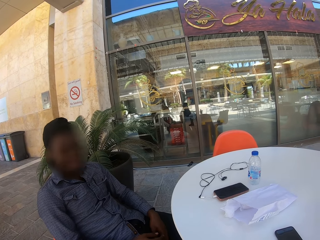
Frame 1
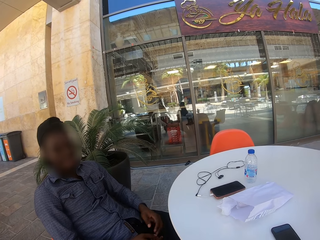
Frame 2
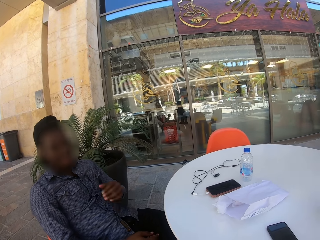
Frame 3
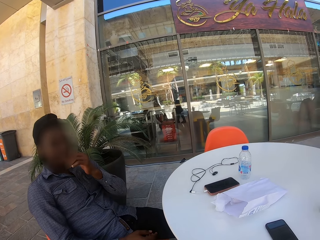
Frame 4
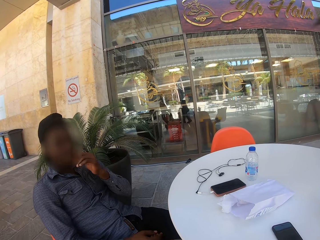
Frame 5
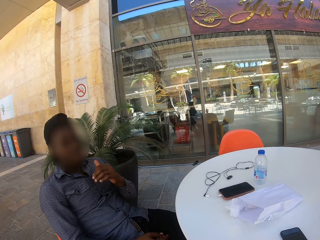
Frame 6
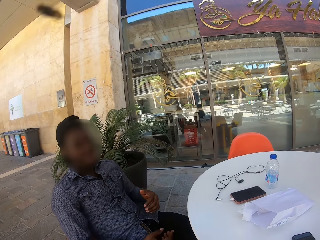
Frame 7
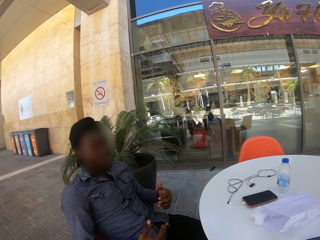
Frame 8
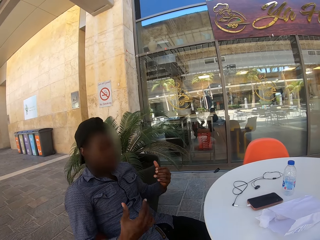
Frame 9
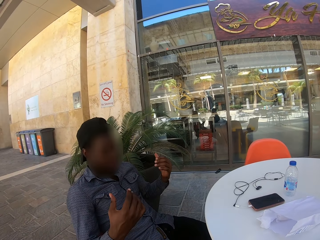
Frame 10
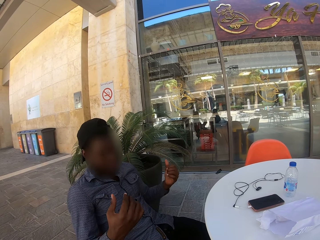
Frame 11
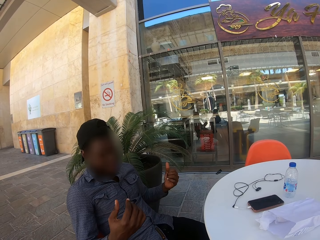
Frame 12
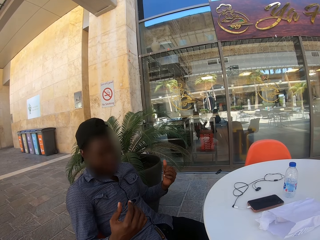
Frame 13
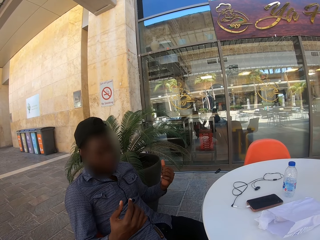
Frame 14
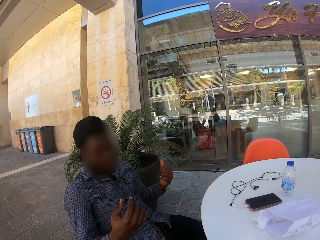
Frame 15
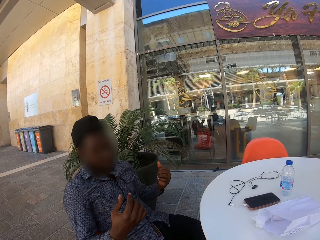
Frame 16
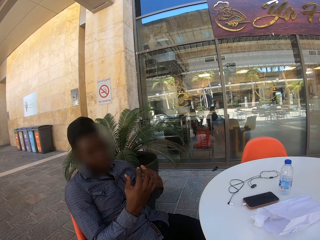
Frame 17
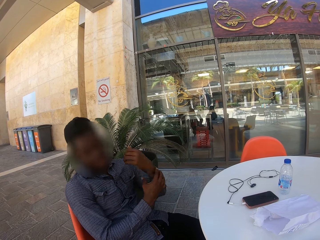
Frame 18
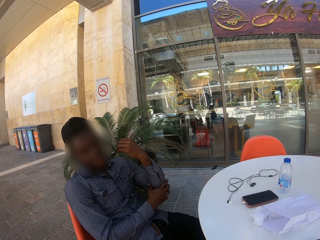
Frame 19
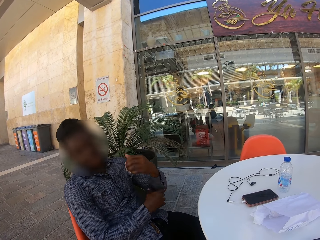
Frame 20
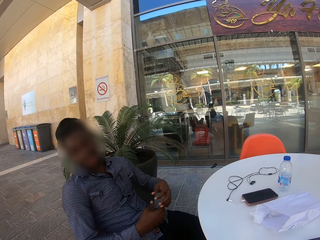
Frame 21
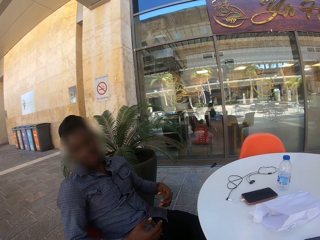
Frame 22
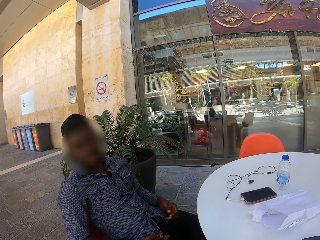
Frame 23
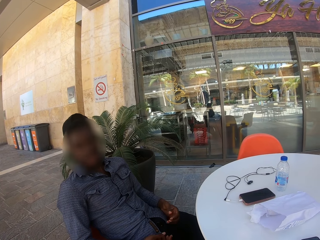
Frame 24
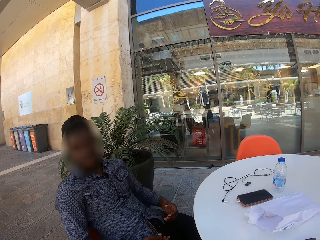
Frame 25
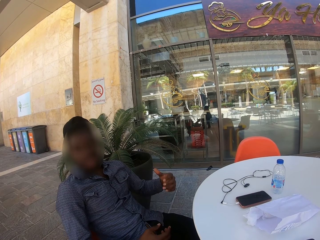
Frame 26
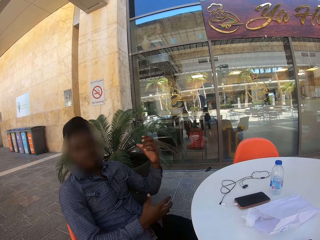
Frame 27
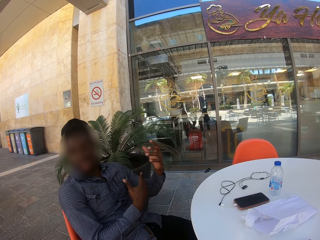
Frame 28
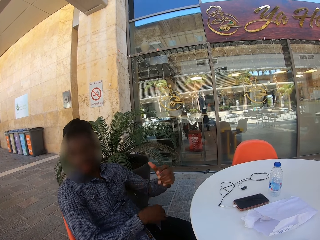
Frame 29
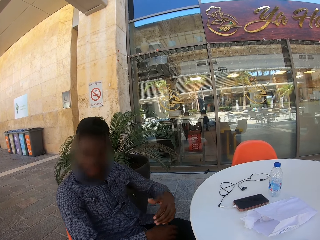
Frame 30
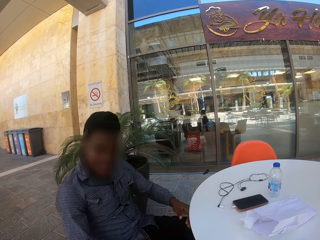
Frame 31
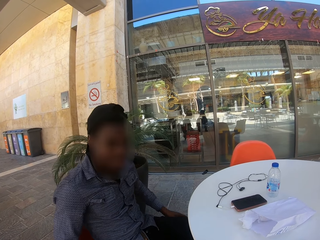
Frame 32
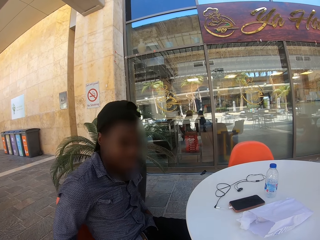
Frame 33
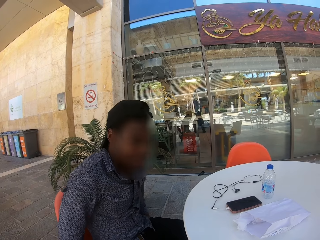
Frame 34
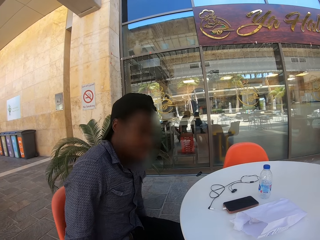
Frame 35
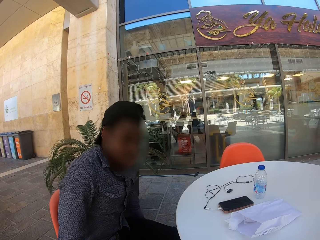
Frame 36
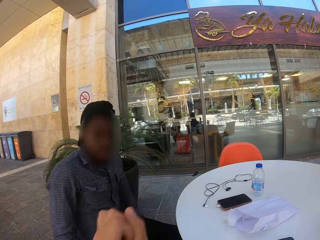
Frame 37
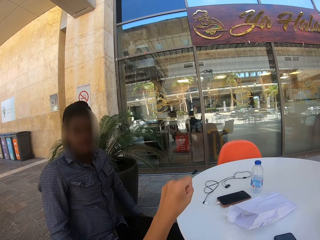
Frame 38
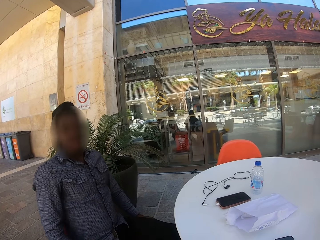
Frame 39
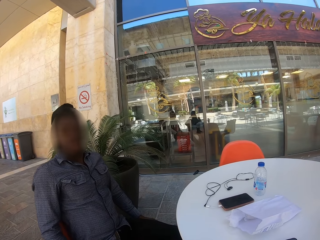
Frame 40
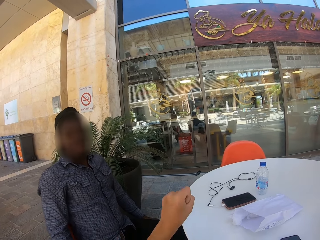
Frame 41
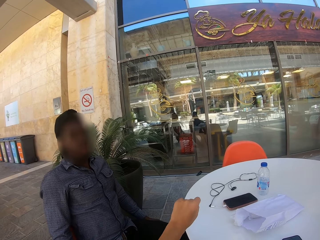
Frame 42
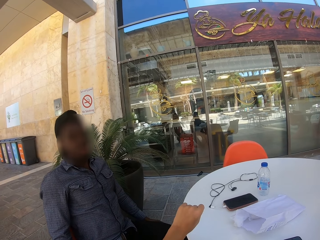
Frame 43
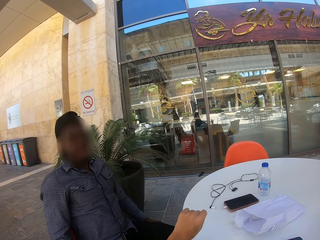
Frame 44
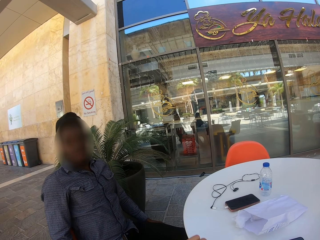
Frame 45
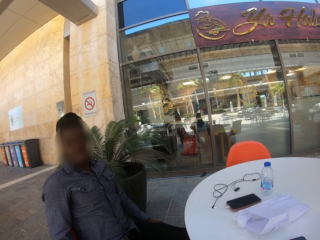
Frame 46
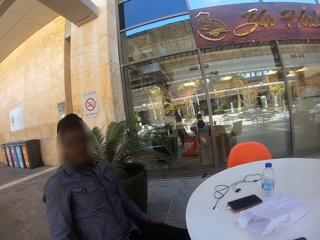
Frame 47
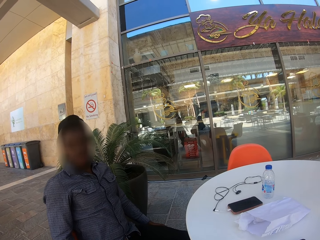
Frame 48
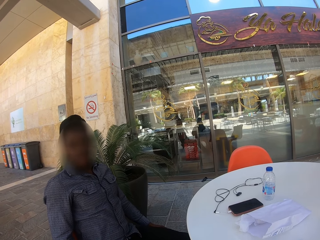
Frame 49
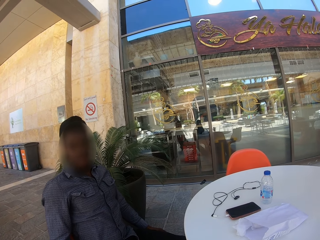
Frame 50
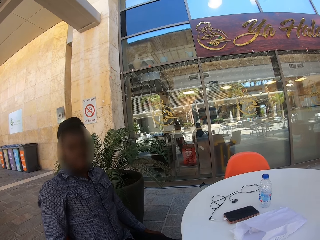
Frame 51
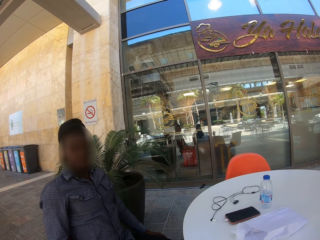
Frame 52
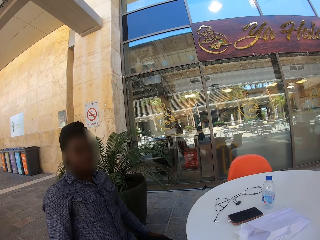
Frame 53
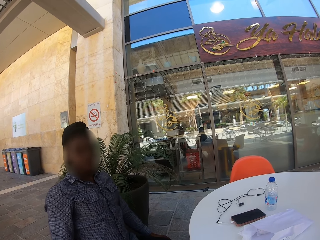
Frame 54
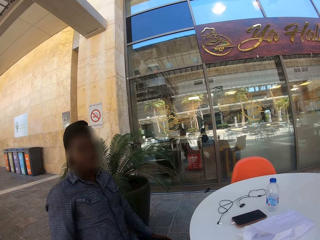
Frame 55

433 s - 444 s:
A man touches the face, moves the hands, holds the hand and sits up. The camera wearer moves the hand.

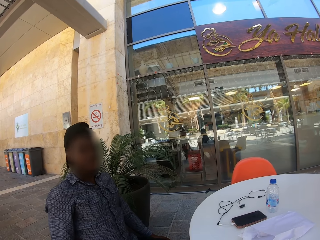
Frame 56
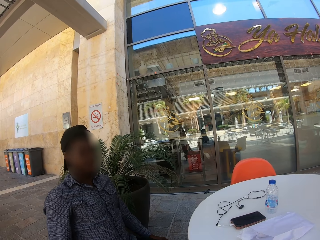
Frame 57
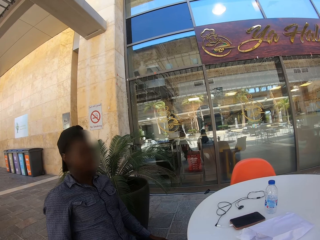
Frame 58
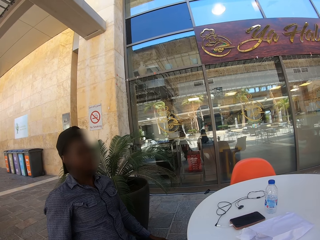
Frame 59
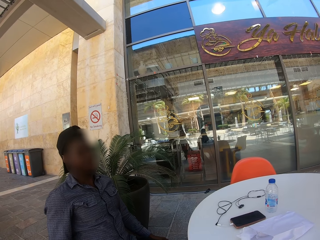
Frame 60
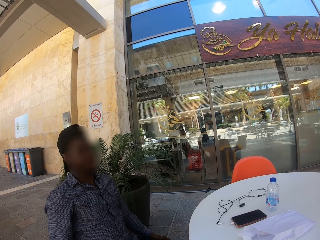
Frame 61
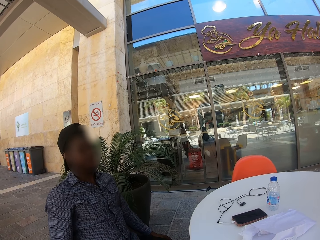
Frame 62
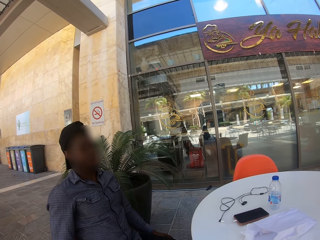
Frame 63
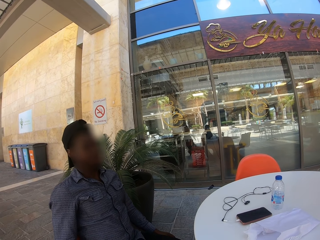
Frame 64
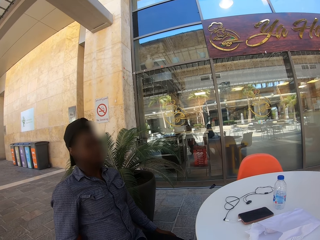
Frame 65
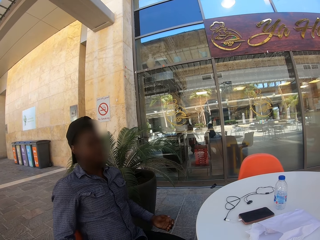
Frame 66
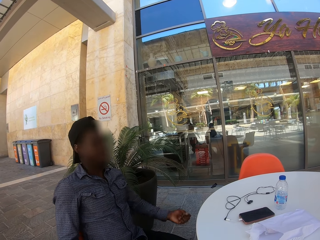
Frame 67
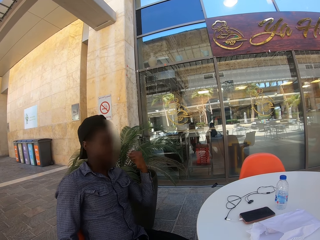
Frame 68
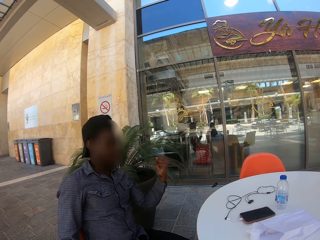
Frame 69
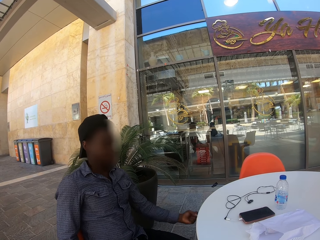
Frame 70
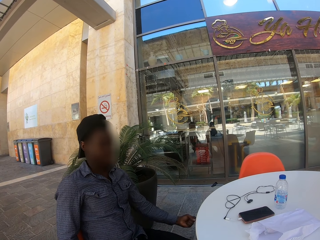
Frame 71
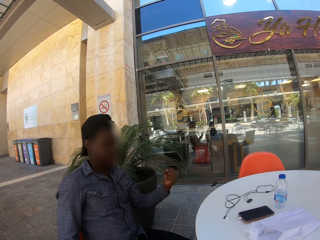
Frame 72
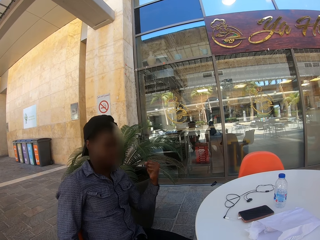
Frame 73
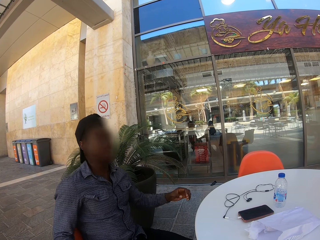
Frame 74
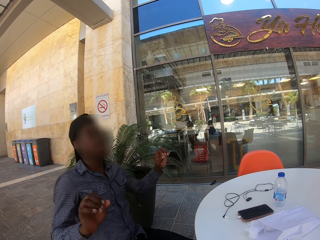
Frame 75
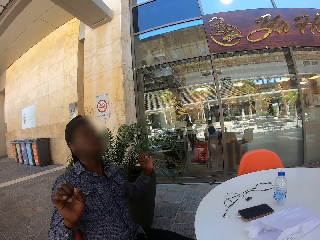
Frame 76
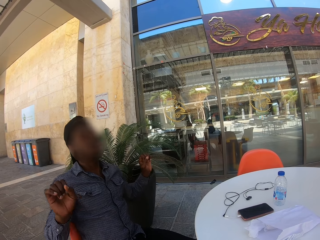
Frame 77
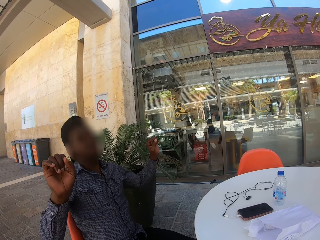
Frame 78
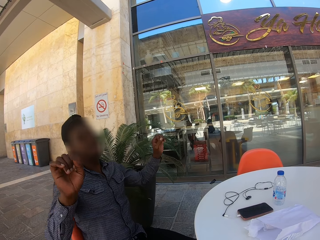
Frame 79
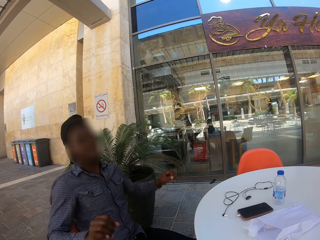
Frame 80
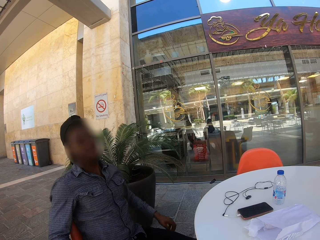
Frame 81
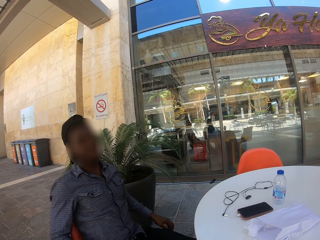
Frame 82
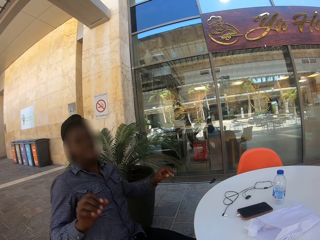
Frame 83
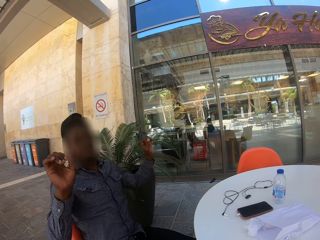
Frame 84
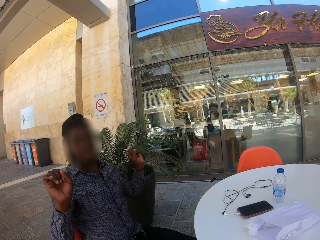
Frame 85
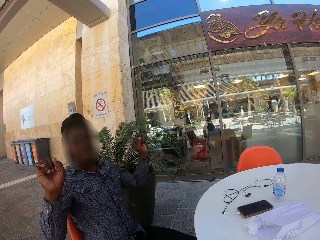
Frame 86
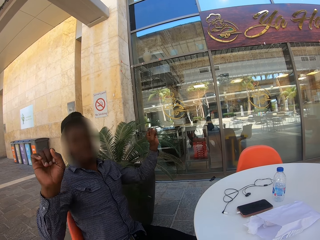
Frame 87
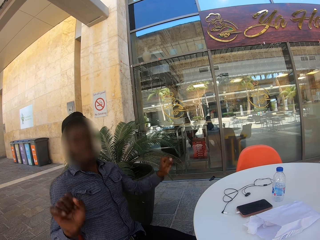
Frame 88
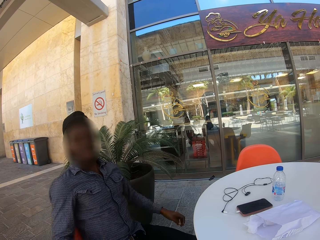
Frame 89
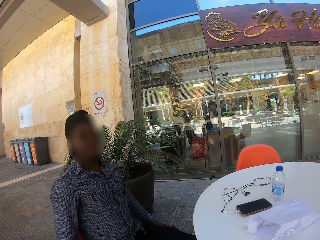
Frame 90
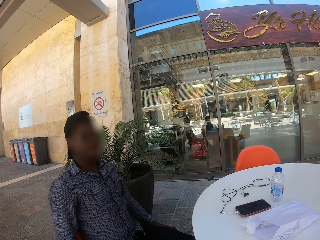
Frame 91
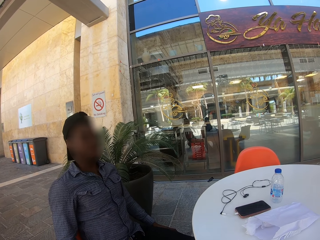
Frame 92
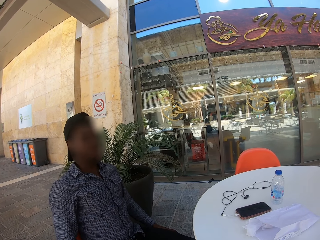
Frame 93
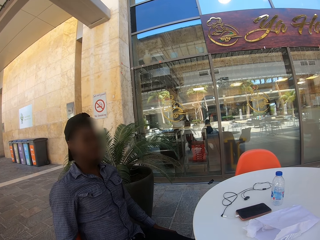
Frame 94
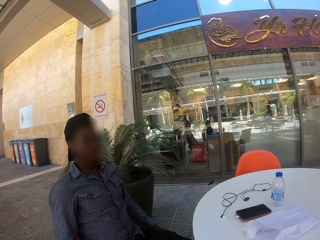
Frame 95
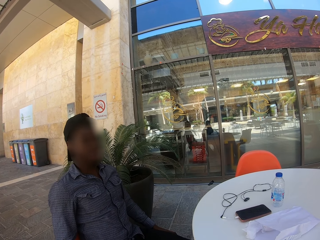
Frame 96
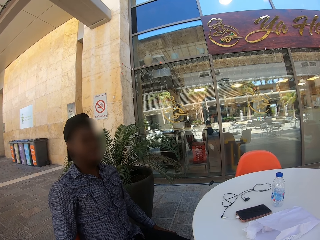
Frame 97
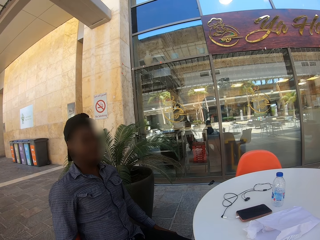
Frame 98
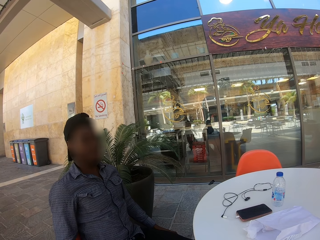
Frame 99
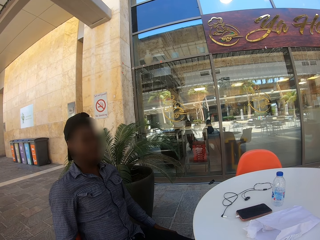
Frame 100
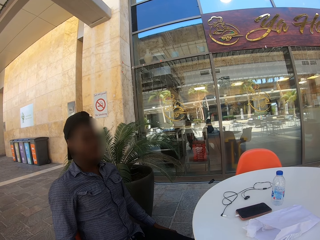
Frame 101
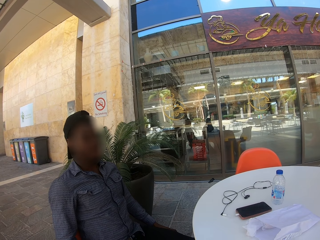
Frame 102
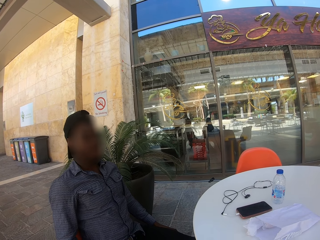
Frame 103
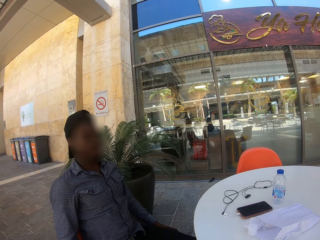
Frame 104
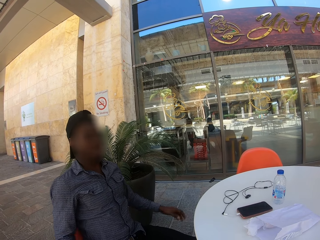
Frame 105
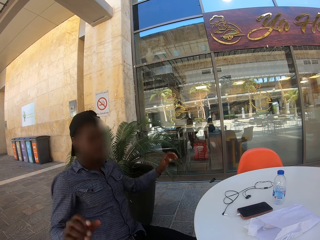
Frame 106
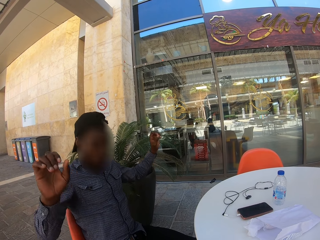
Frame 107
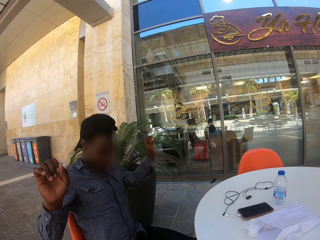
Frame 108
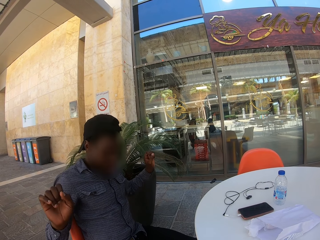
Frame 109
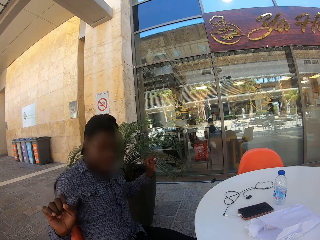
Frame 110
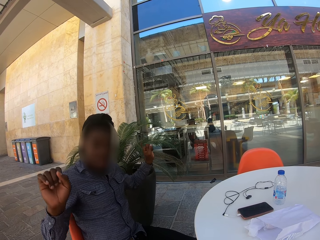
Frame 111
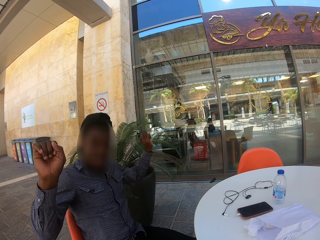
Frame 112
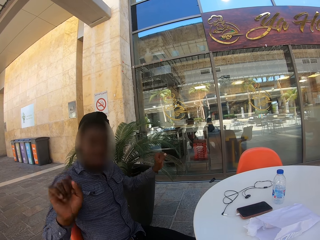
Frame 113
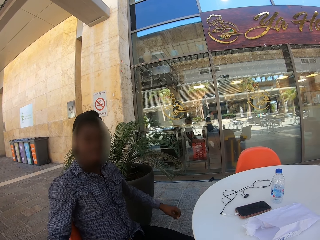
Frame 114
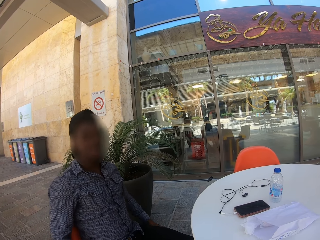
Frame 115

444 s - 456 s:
A man raises the hand.
